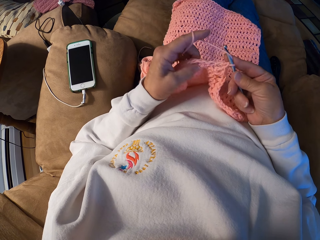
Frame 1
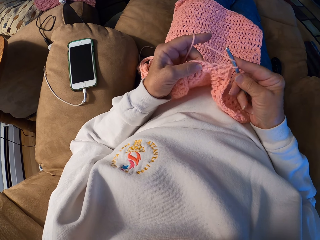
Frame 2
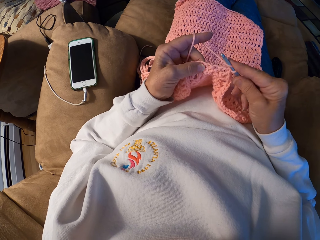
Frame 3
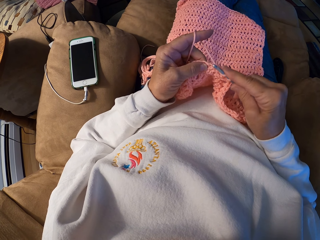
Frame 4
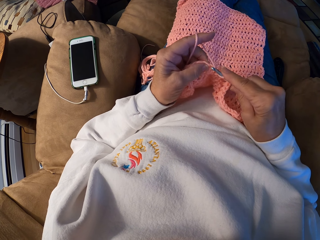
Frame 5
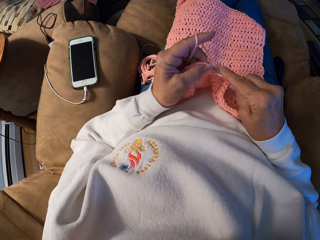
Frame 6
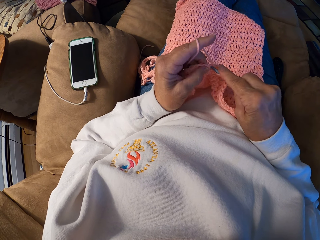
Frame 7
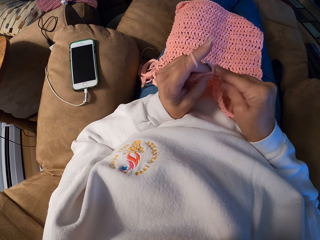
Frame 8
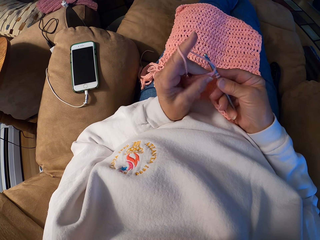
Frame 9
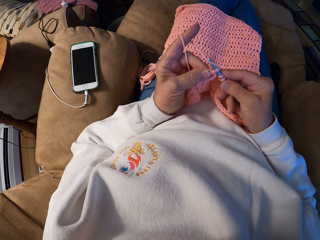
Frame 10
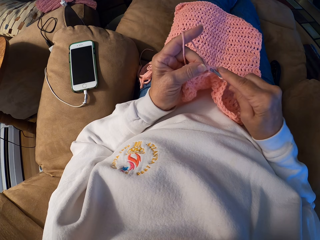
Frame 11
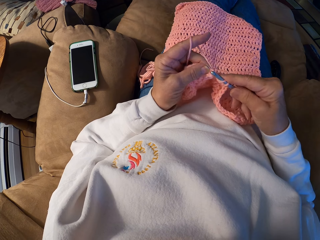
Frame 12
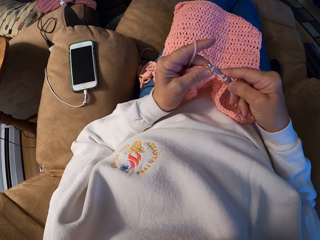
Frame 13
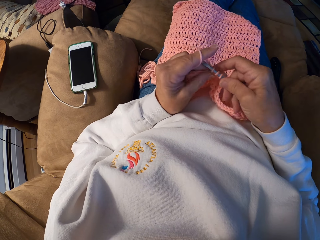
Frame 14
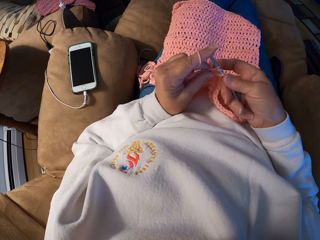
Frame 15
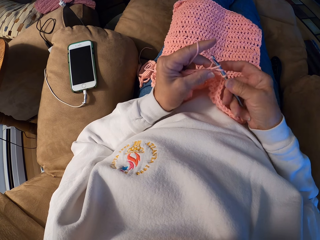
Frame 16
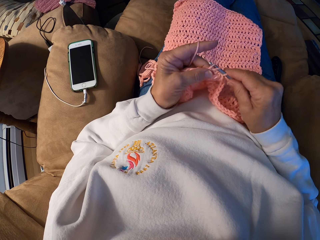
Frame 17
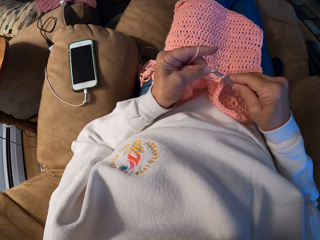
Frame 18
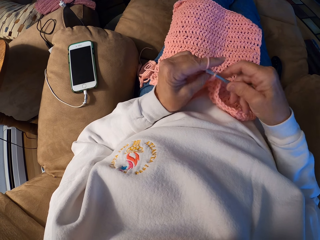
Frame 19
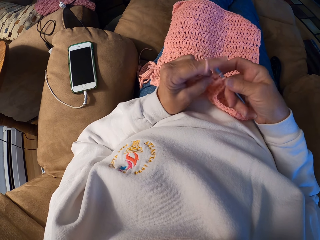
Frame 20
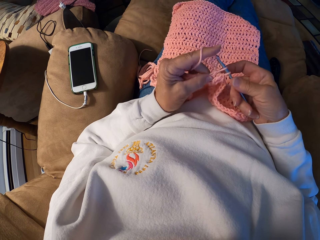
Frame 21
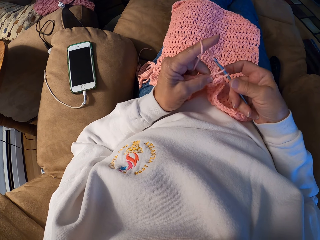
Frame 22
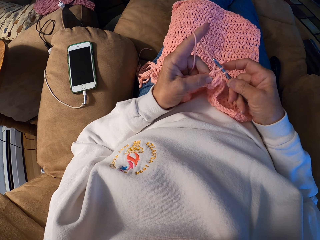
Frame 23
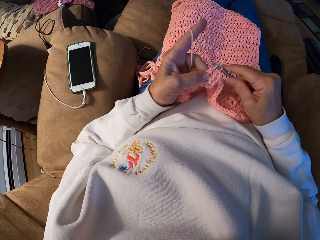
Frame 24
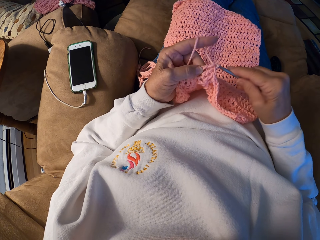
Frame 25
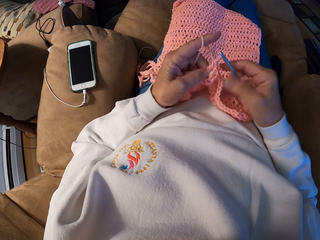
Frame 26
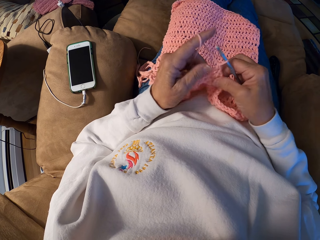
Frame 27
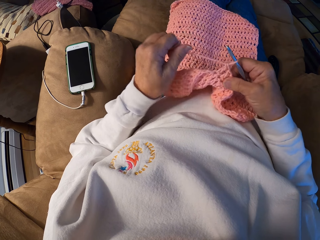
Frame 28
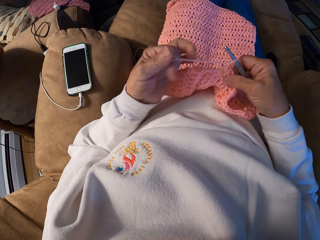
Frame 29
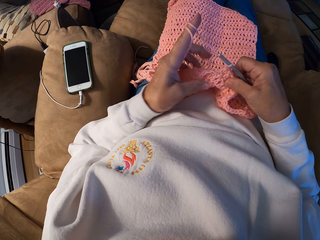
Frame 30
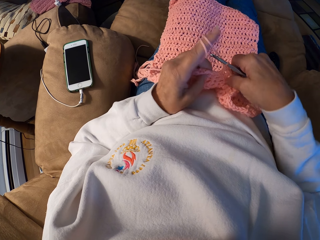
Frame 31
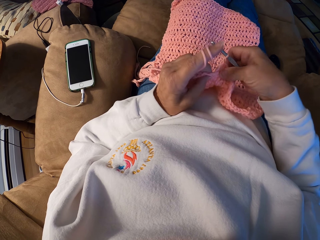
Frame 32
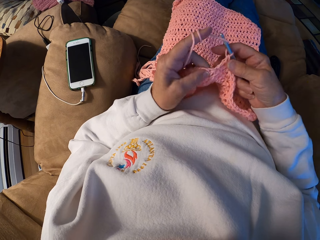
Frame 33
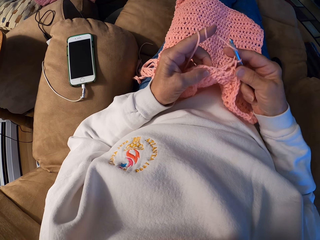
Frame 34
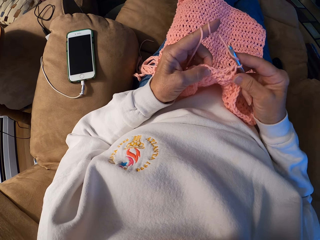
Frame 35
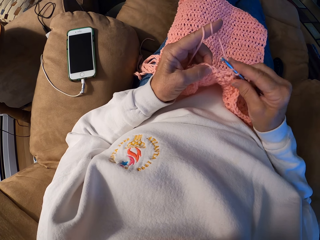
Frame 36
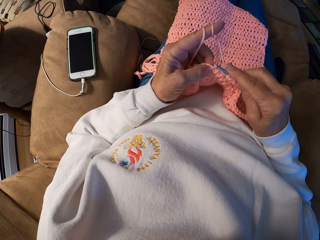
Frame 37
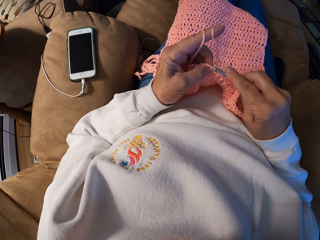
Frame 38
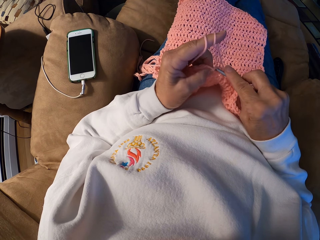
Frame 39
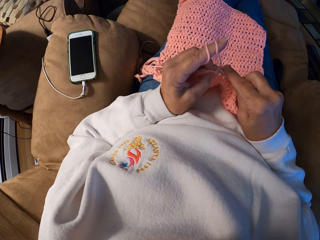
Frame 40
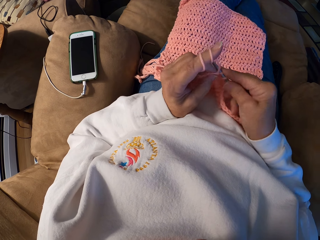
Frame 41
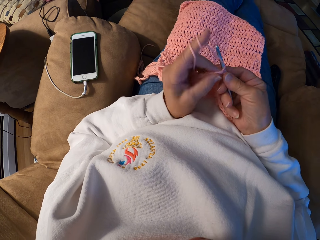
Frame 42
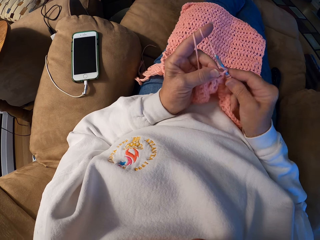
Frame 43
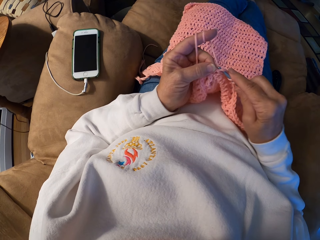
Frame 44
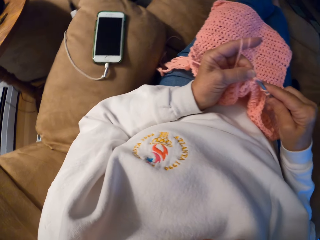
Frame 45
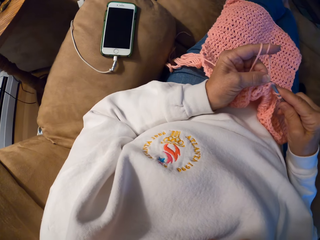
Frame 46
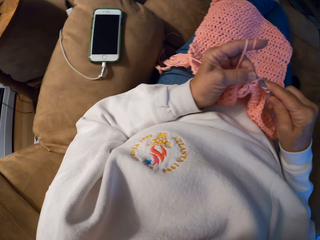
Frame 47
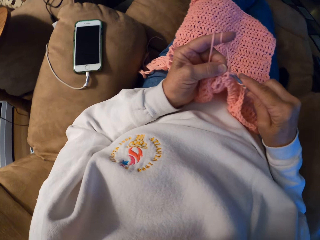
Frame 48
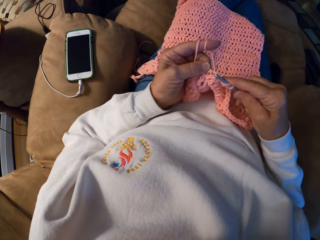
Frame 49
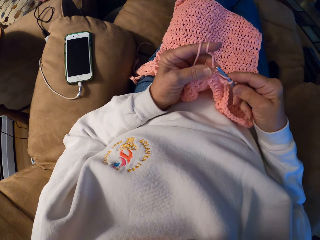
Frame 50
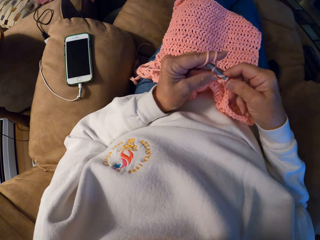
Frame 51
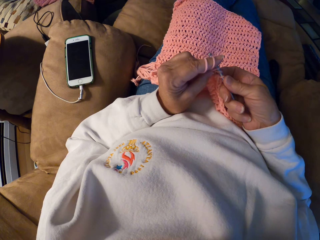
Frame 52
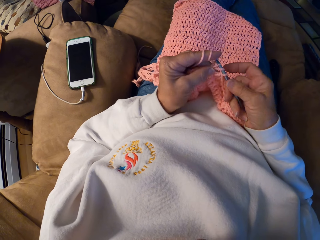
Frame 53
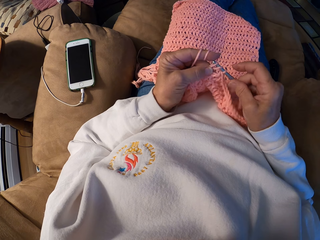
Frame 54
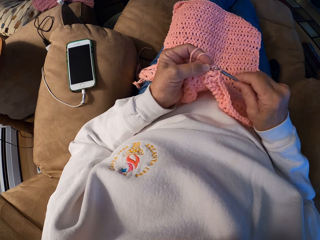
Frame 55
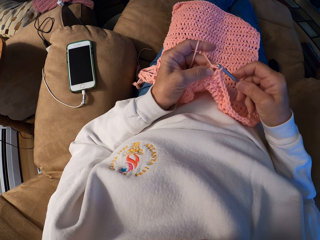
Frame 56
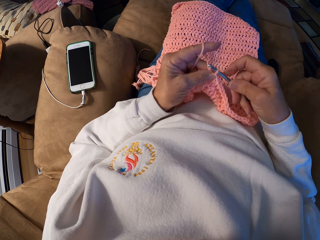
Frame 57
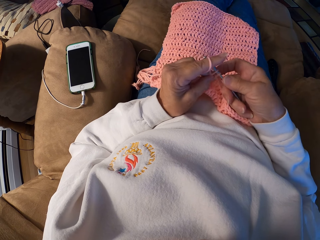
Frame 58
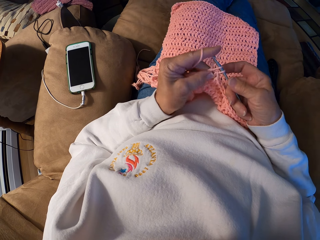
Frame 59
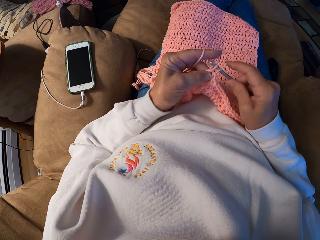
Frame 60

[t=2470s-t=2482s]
The camera wearer adjusts the yarn with her left index finger. She ties the yarn on the finger. She crochets a piece of cloth using the crochet hook with her hands.

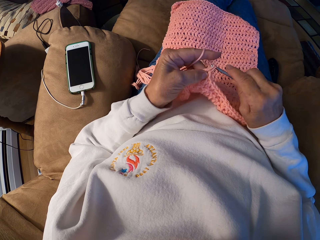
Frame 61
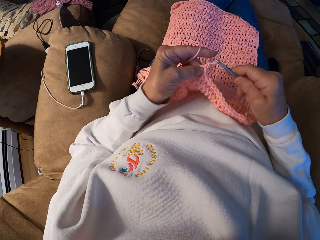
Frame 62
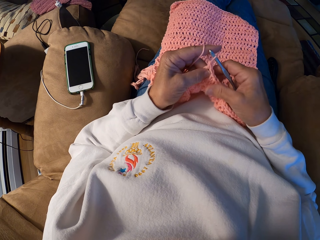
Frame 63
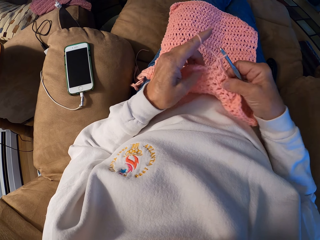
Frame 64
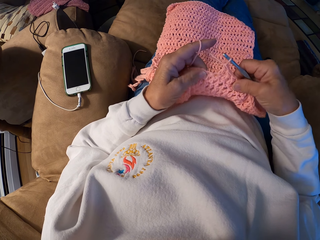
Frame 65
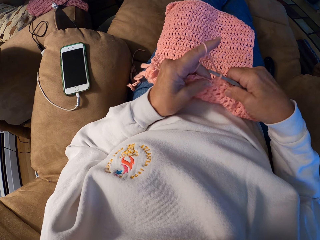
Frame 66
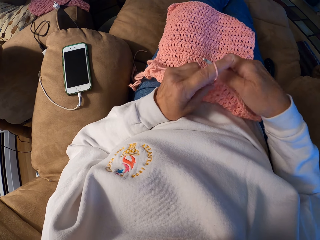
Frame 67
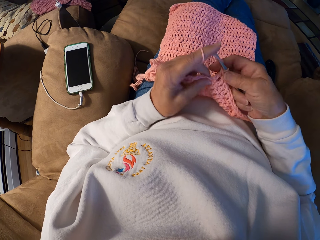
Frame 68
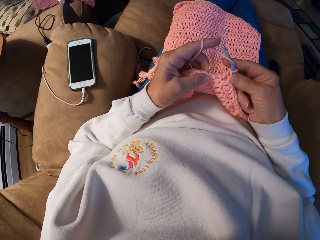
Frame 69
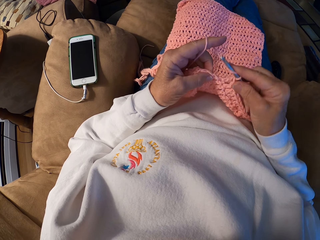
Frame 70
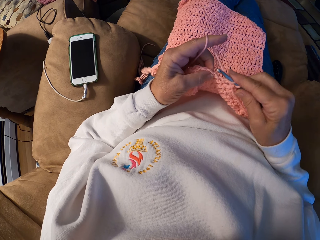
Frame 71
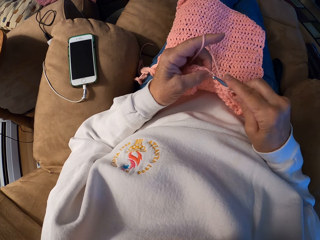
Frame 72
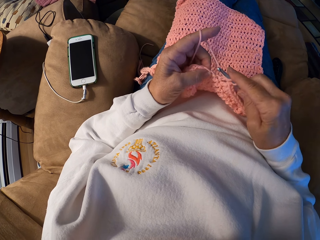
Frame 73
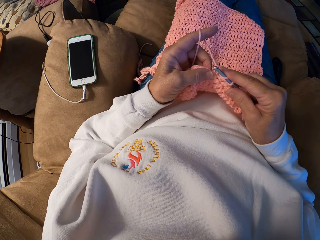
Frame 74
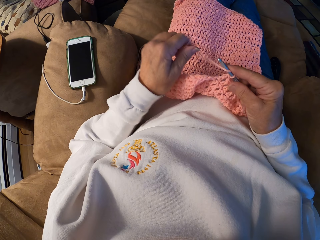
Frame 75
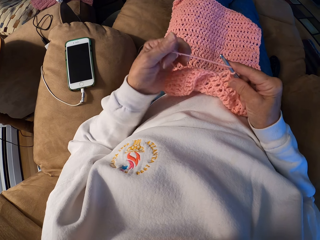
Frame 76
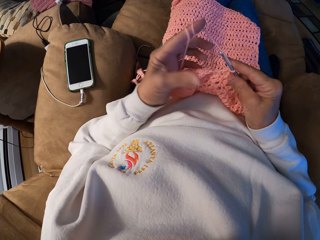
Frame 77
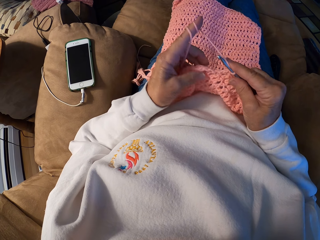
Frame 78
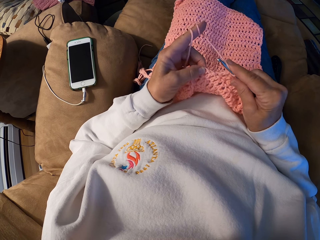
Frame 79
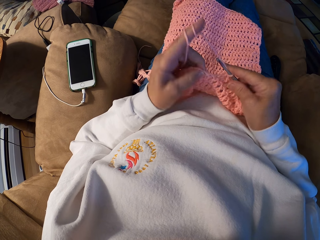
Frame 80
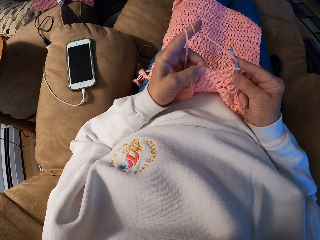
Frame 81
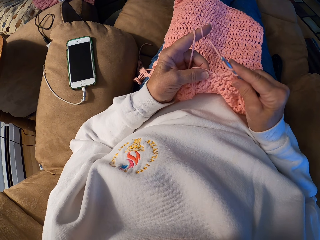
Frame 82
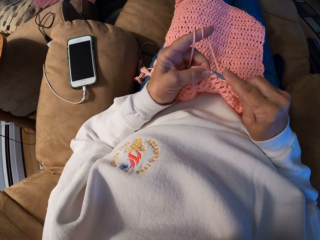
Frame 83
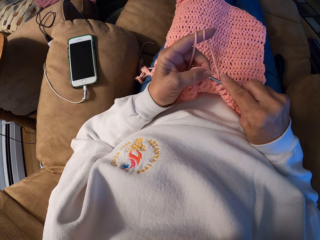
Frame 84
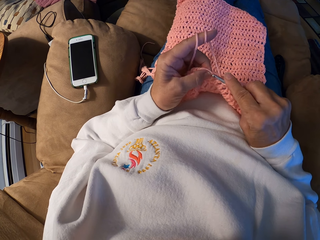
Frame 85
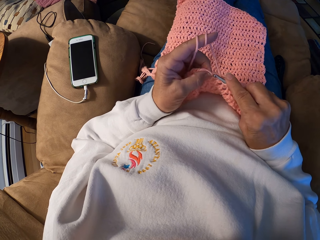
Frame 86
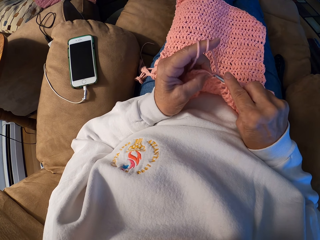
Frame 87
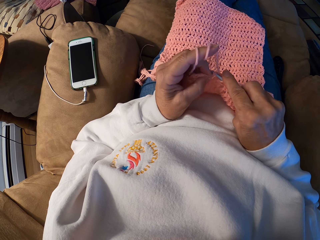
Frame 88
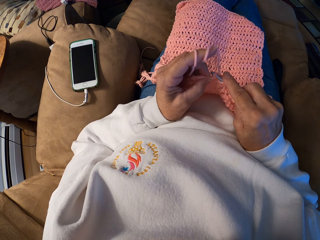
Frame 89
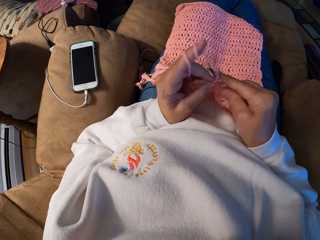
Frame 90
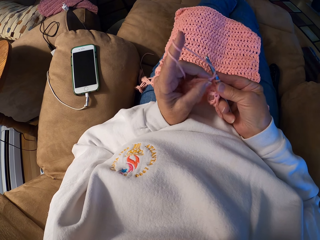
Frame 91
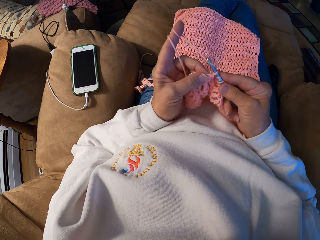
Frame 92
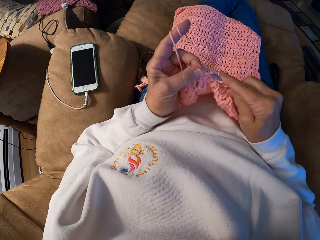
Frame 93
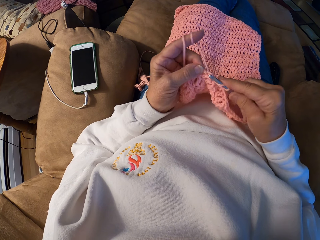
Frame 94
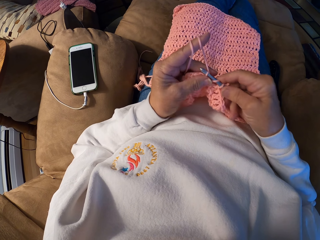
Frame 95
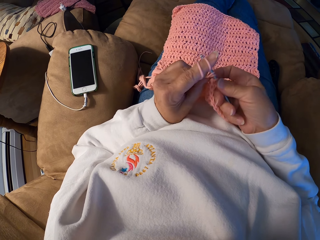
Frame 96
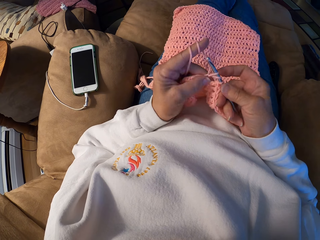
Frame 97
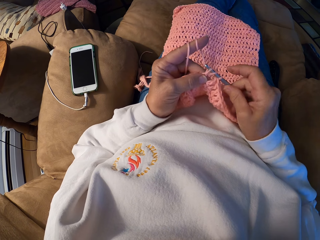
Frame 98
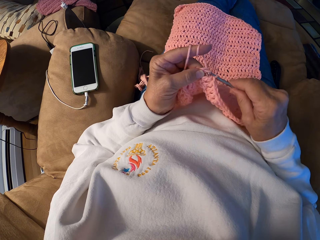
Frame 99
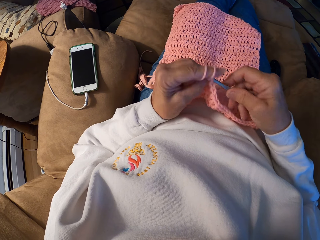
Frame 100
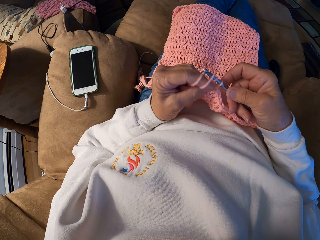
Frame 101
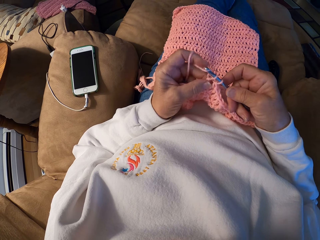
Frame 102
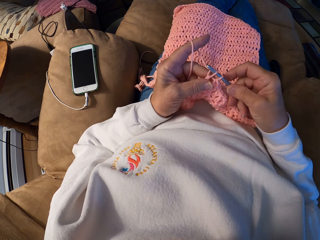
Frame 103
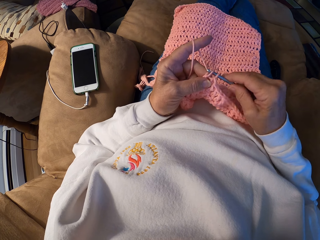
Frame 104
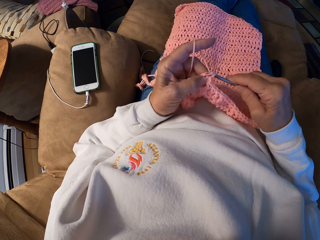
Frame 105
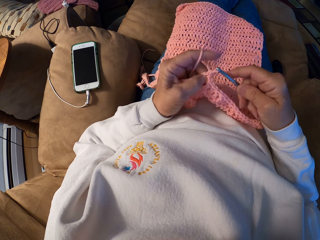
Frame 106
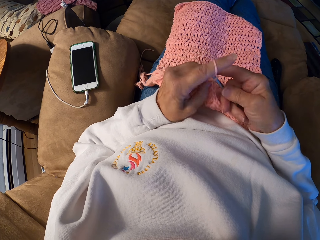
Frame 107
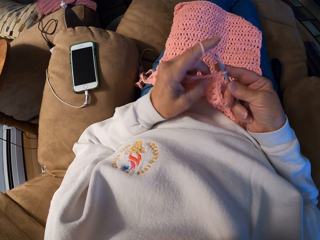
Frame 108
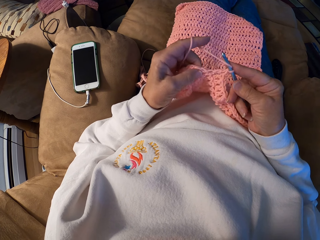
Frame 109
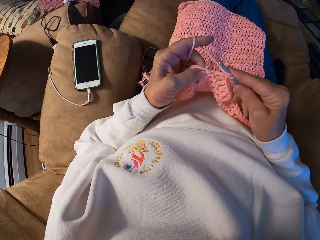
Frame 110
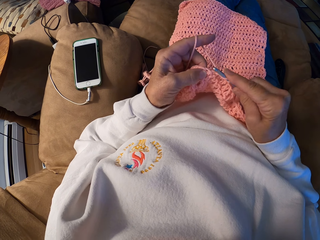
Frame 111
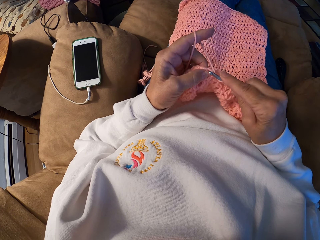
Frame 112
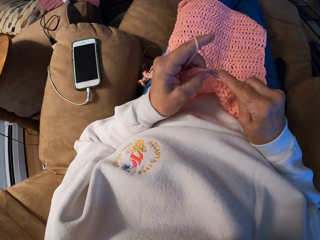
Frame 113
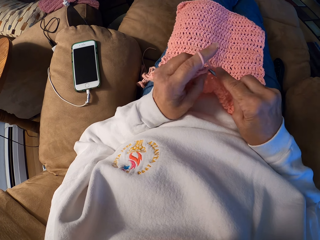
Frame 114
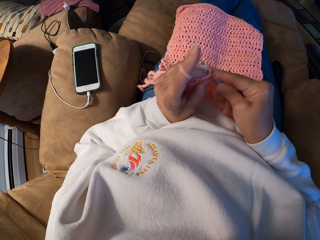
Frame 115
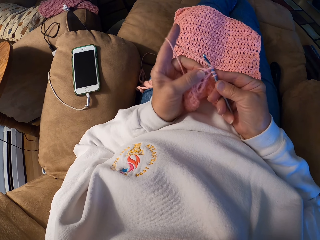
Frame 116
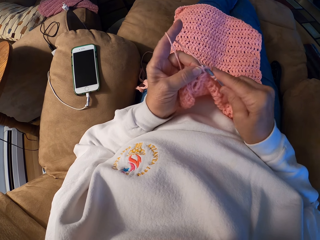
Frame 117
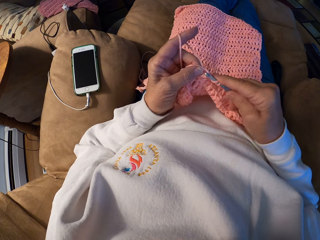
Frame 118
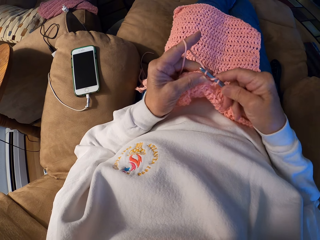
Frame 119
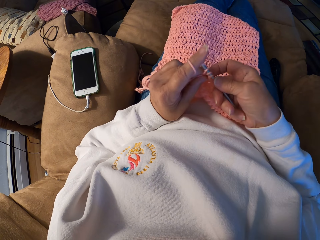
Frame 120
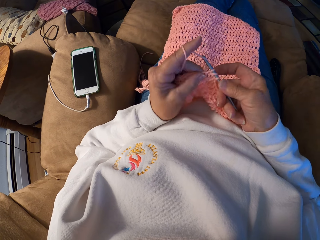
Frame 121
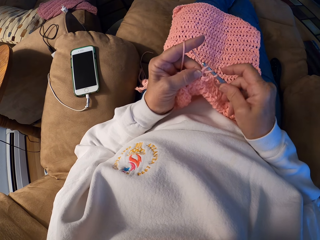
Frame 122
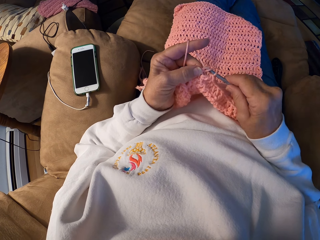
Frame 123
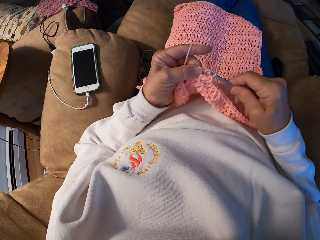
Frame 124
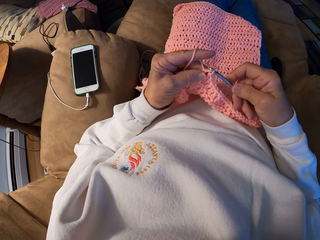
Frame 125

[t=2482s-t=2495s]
The camera wearer adjusts the yarn with her left index finger. She ties the yarn on the finger. She crochets a piece of cloth using the crochet hook with her hands.
